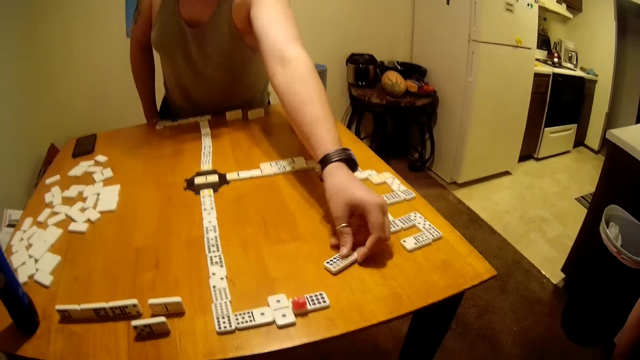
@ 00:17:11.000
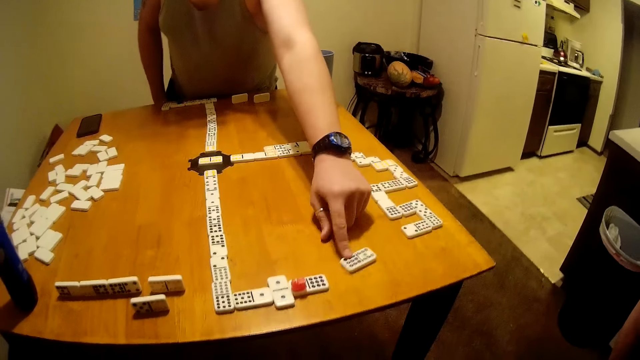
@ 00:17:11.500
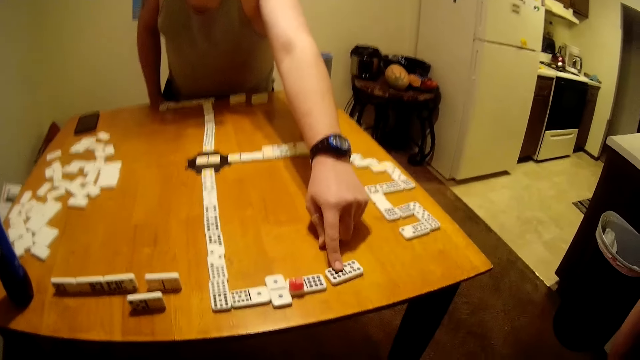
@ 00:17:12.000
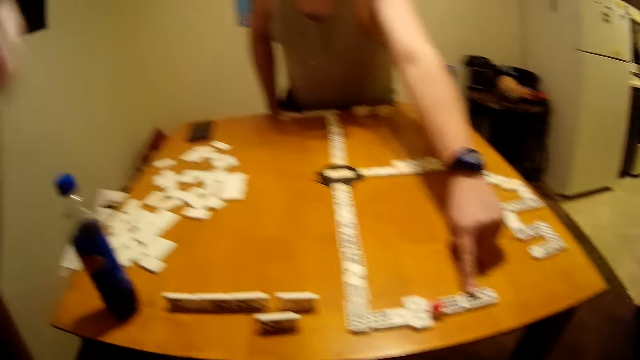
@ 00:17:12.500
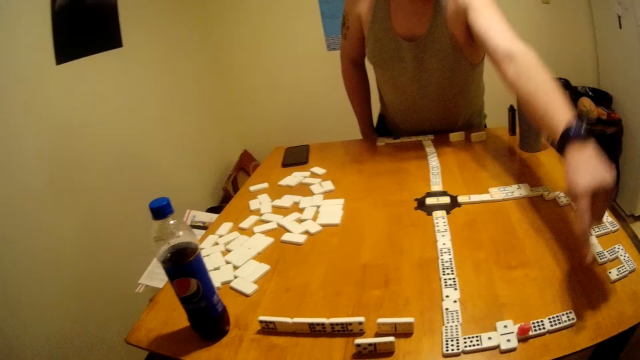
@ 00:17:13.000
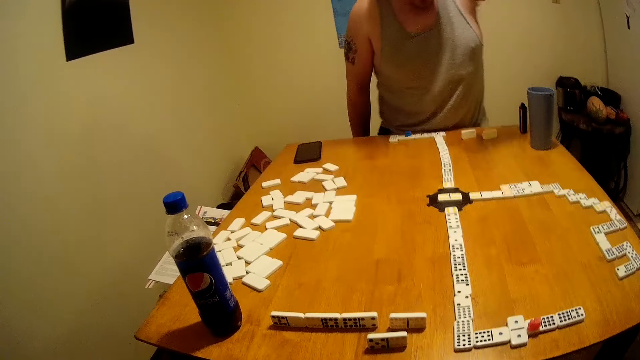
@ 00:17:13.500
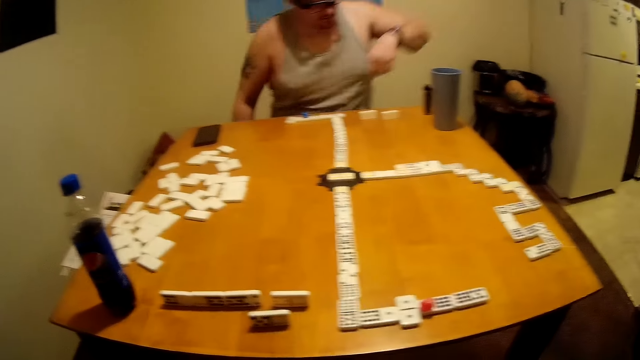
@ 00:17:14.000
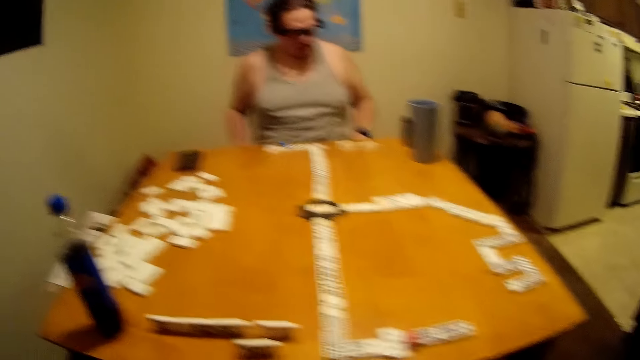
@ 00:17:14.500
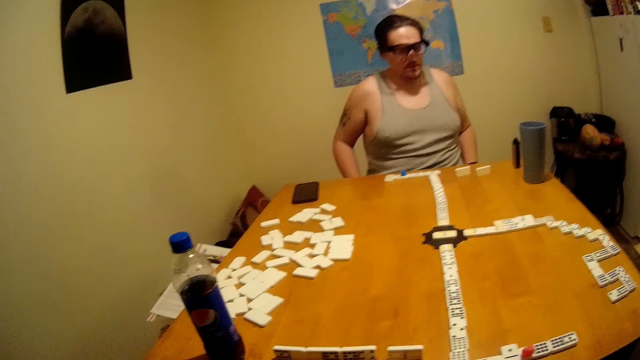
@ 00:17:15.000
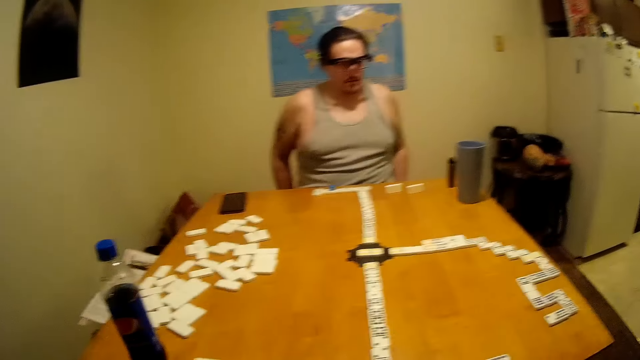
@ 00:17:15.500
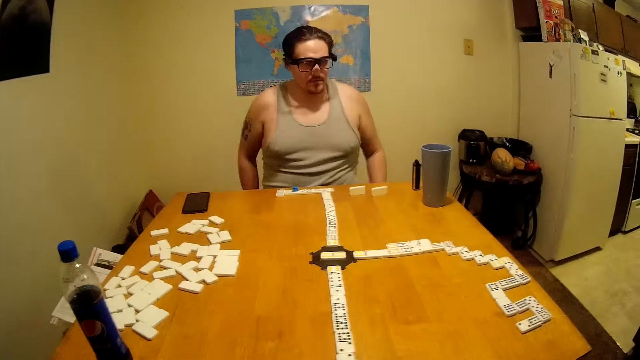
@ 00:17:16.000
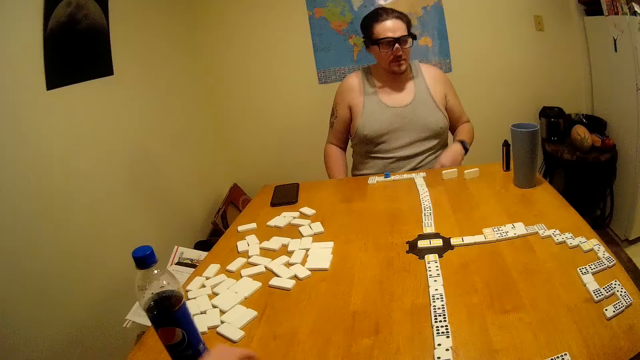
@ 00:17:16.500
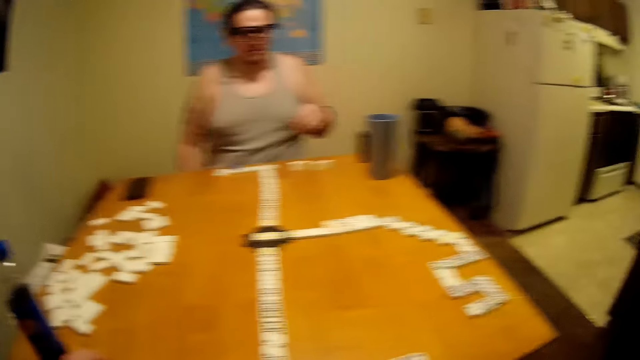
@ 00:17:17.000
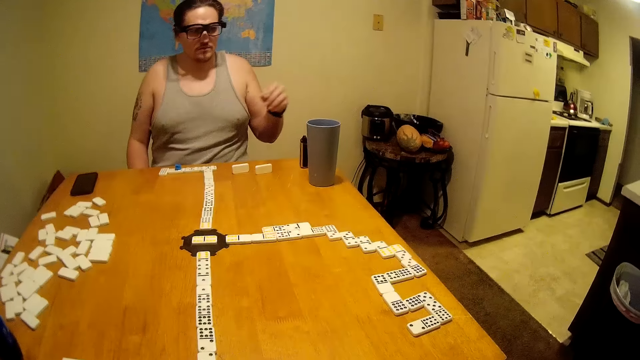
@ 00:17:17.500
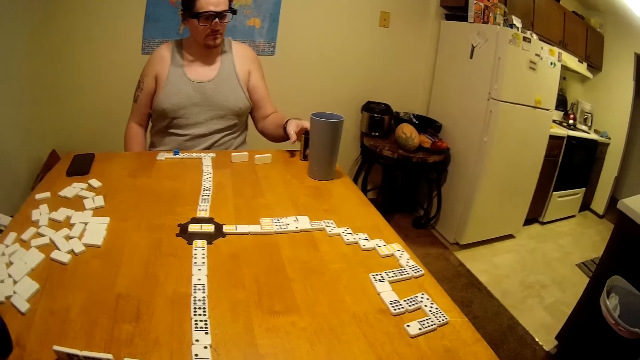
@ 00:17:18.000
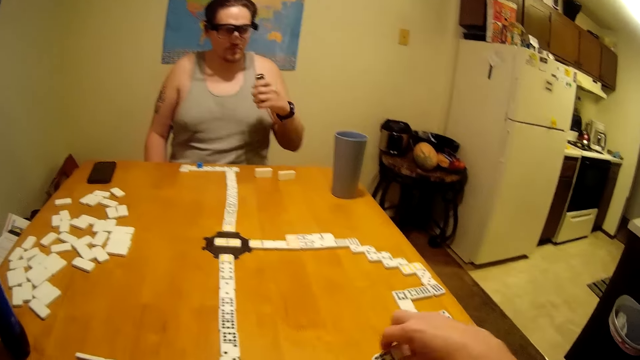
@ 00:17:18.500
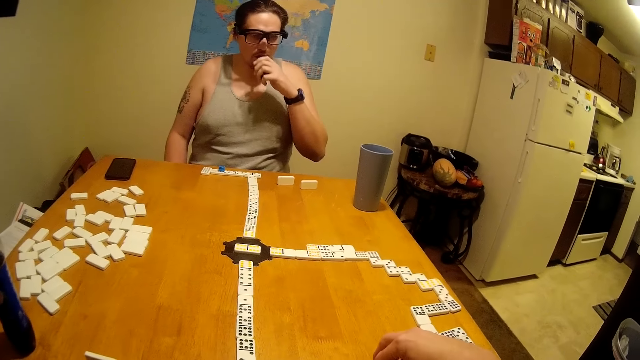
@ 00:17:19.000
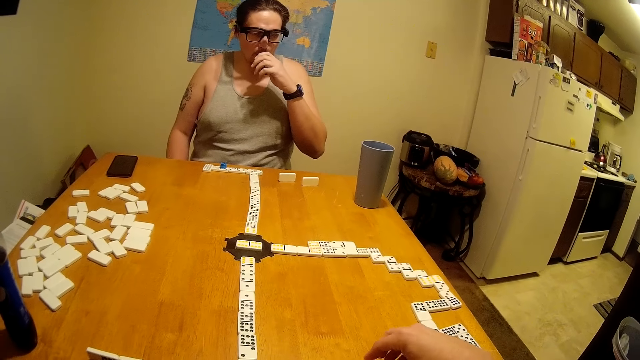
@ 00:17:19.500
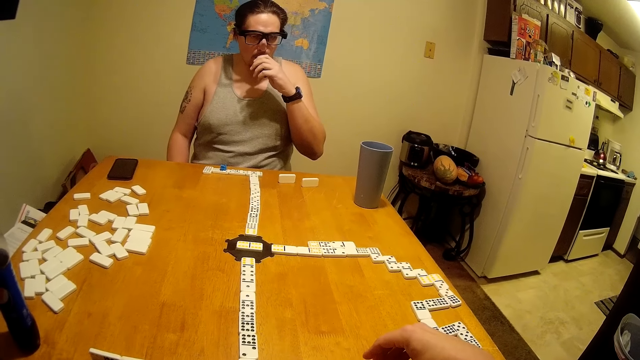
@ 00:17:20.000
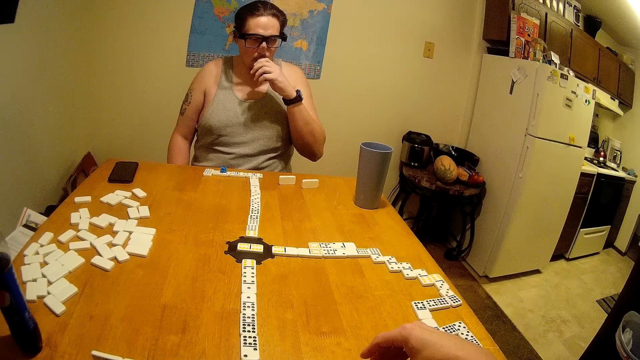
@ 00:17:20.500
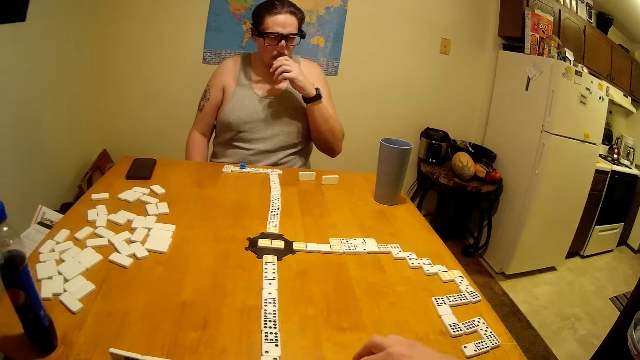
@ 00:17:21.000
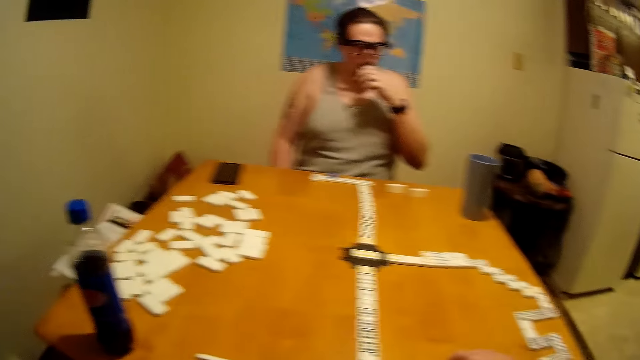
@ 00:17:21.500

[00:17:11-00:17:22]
A man stretches. The camera wearer speaks. The man joins a domino. The camera wearer lowers a hand. The man sits. The camera wearer joins a domino. The man sniffs.

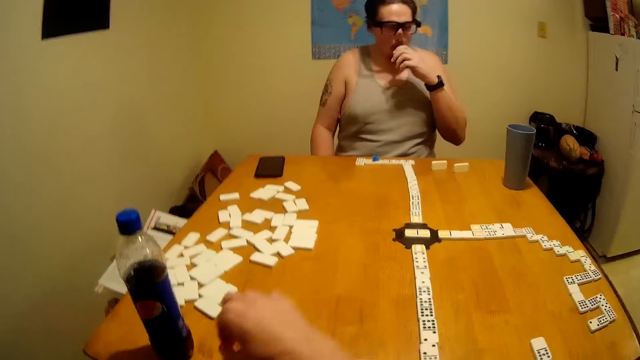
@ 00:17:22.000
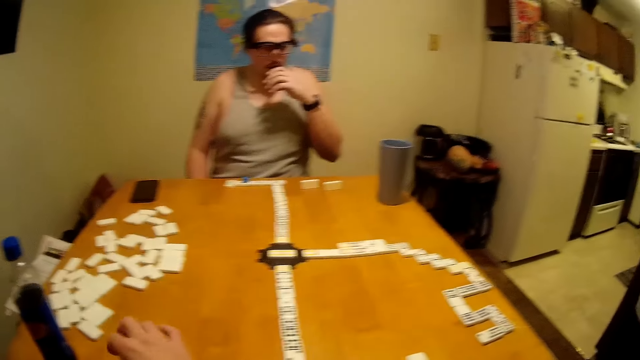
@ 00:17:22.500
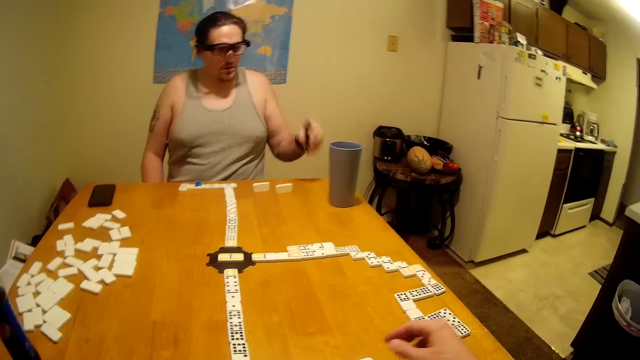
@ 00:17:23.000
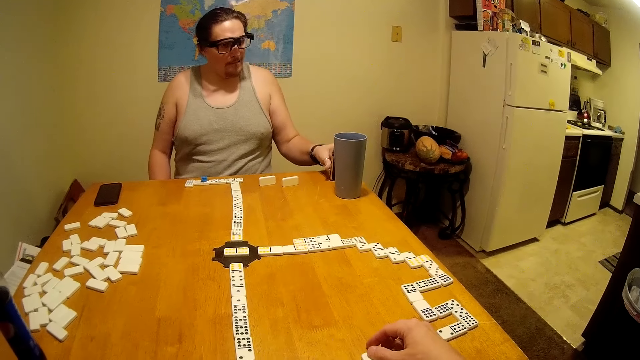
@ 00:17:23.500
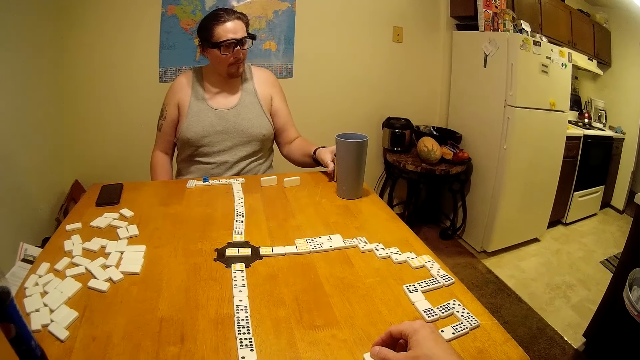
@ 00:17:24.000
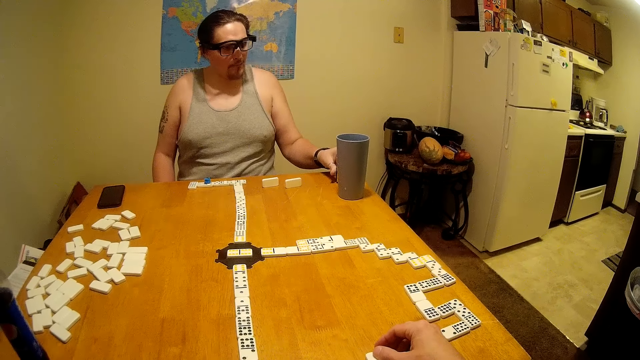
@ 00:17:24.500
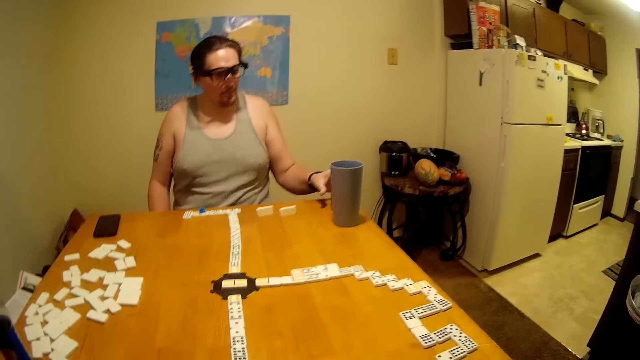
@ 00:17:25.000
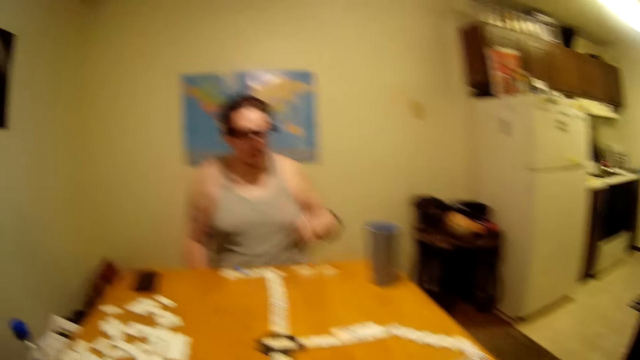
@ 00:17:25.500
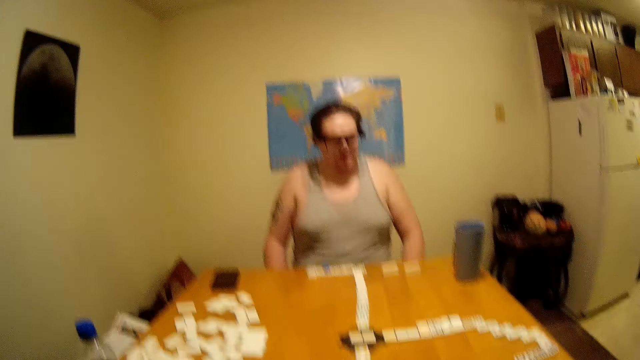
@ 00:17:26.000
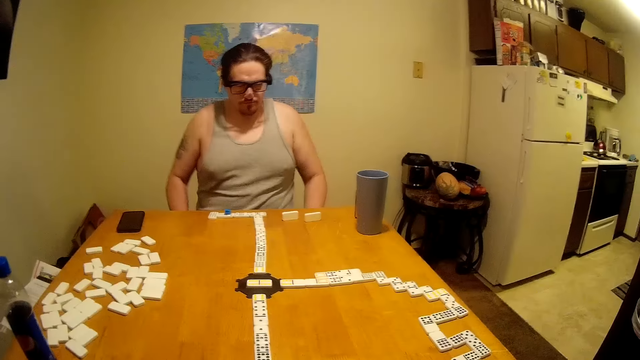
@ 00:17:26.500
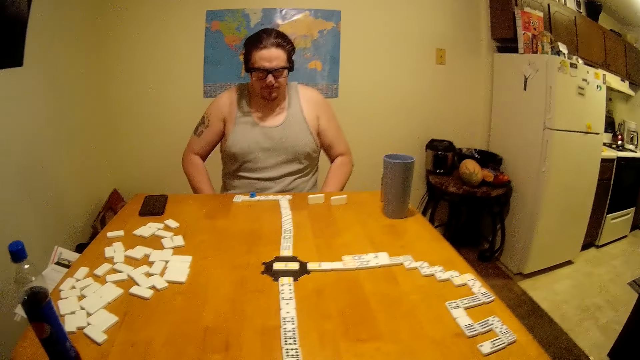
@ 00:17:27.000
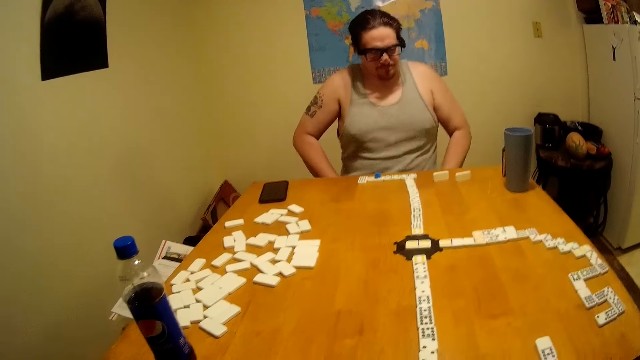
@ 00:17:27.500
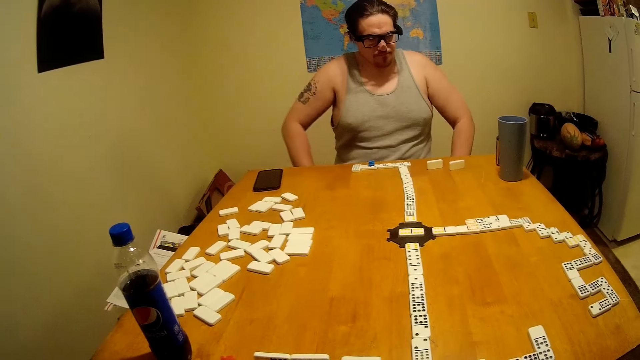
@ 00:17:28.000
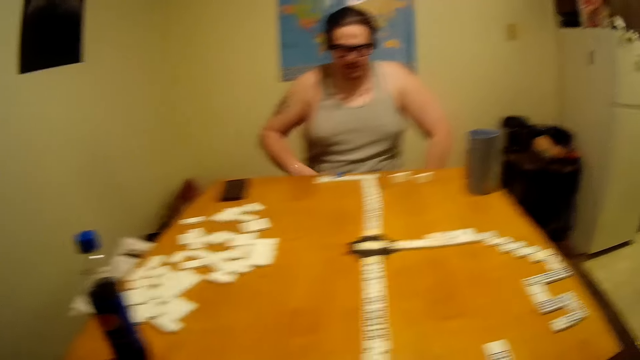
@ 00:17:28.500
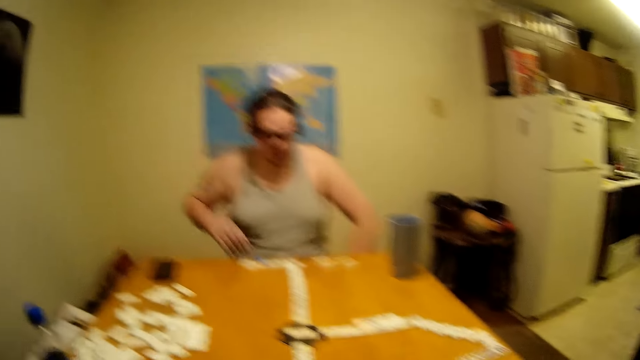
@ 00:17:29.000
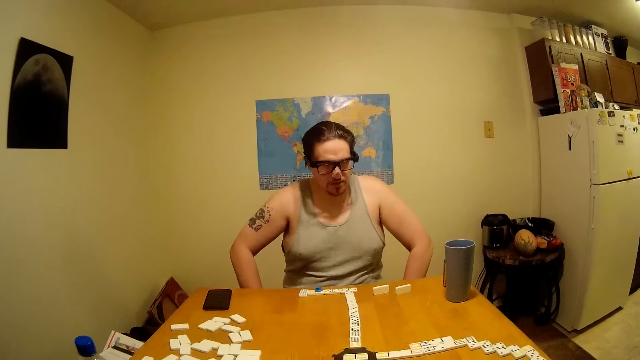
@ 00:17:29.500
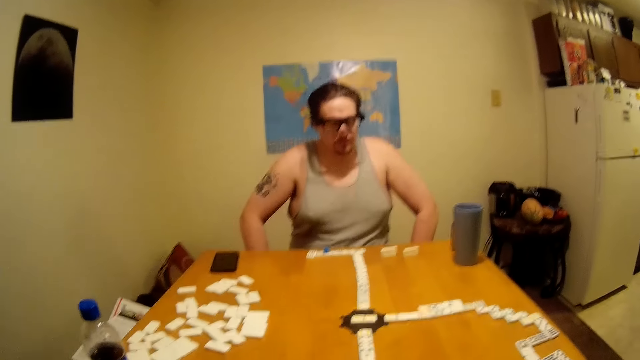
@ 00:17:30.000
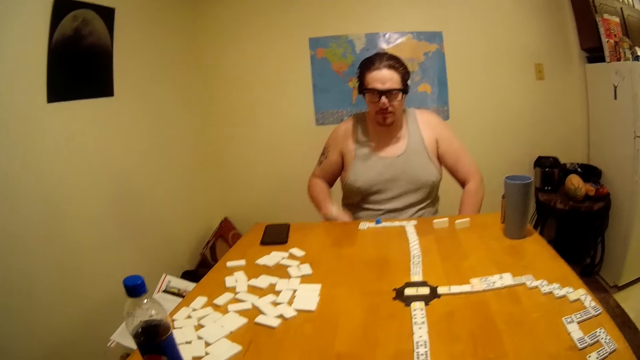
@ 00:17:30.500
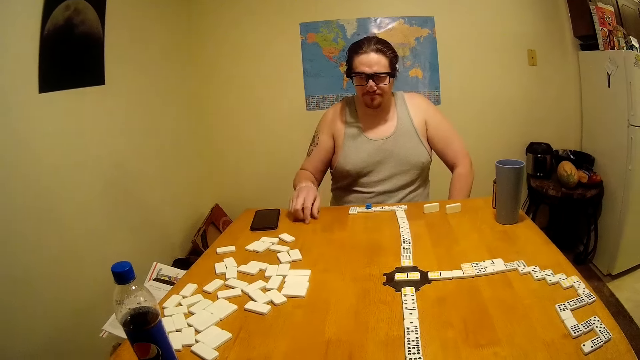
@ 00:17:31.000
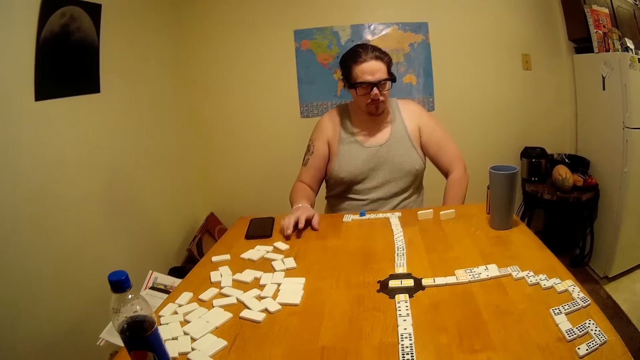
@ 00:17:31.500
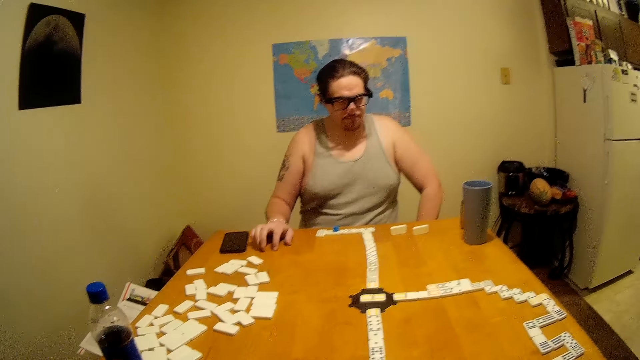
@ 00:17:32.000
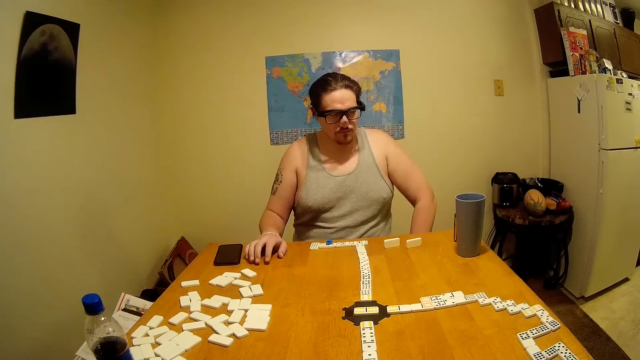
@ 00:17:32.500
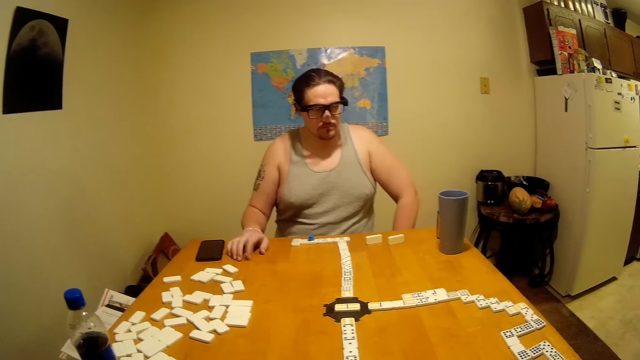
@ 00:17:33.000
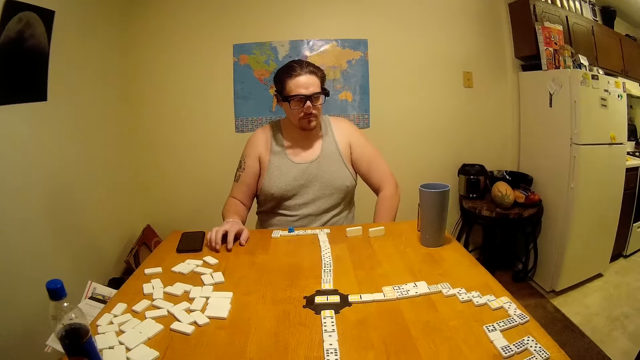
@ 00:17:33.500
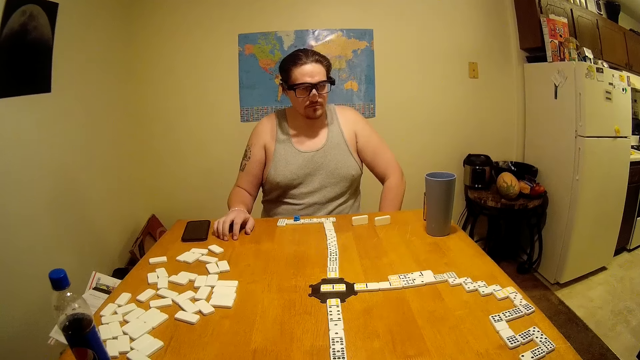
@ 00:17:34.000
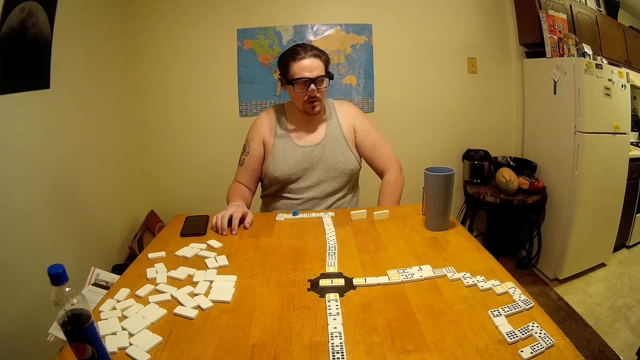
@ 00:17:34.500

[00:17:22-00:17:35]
The camera wearer picks up a domino. They join the domino. A man puts something on the table. The man shakes. The man knocks on the table.
